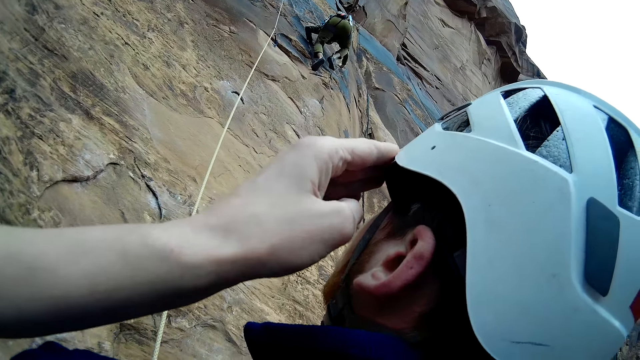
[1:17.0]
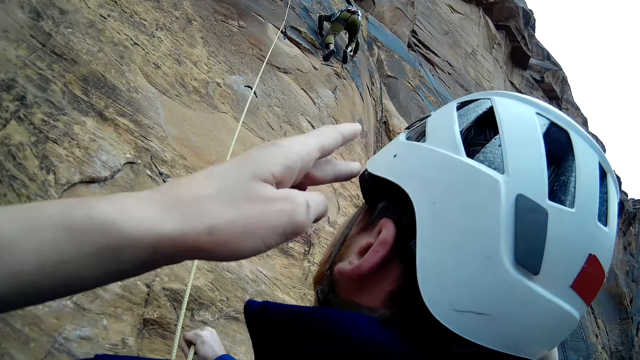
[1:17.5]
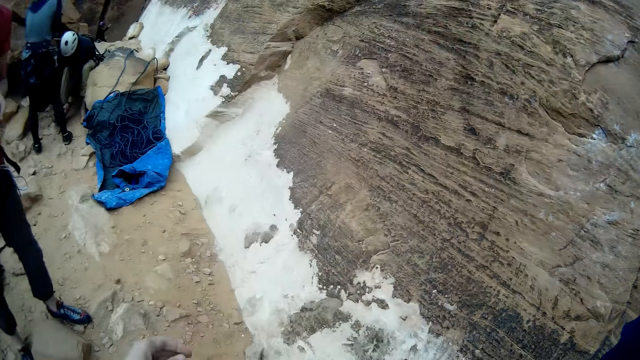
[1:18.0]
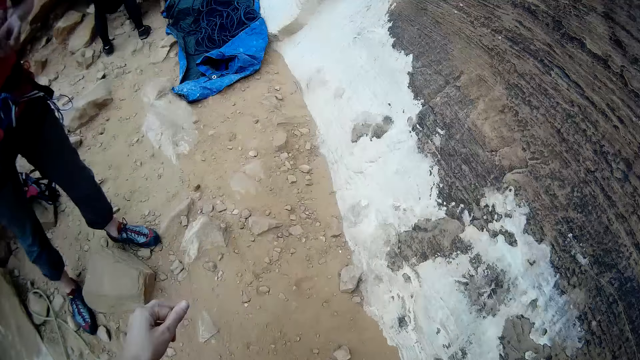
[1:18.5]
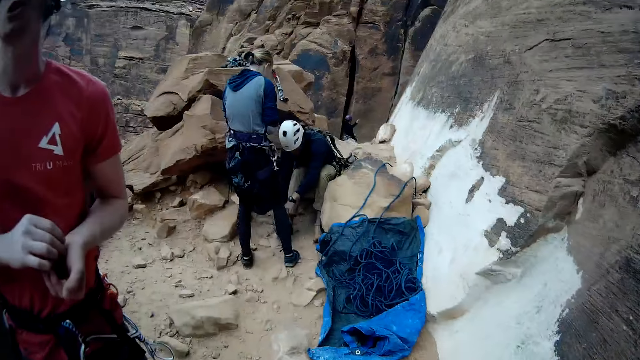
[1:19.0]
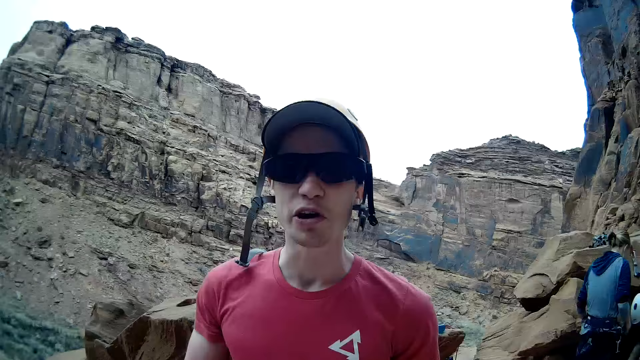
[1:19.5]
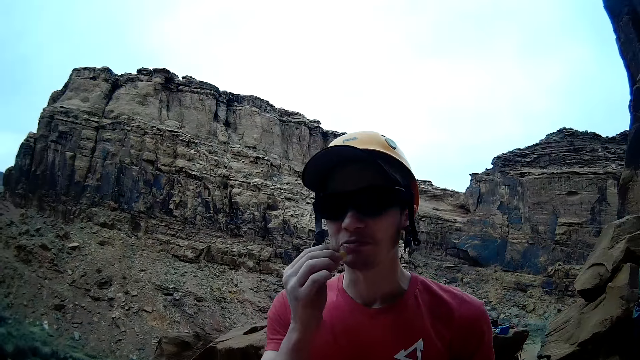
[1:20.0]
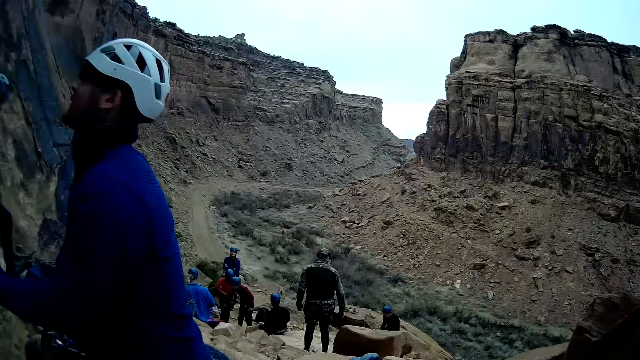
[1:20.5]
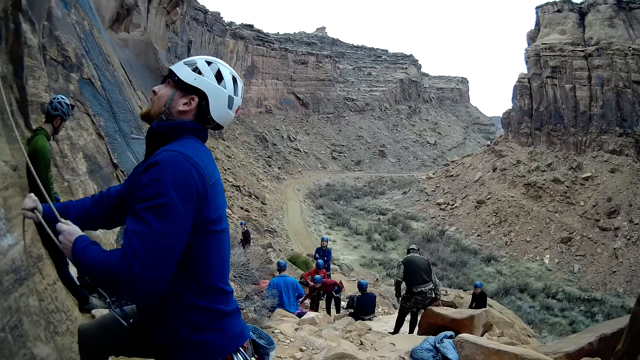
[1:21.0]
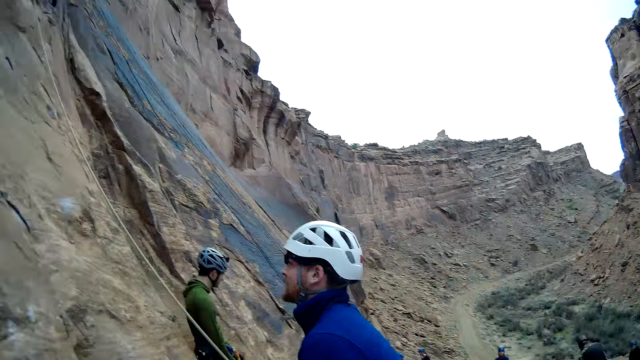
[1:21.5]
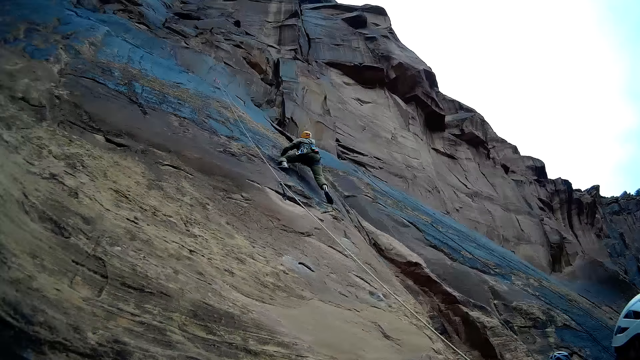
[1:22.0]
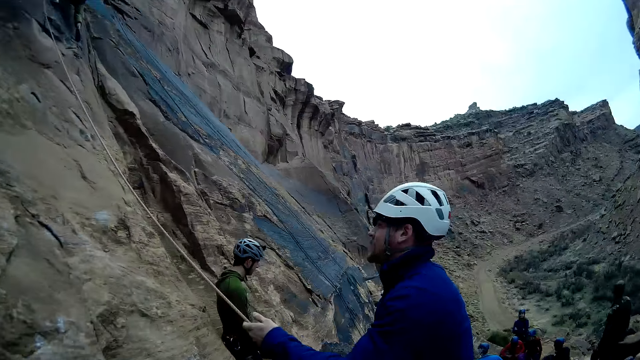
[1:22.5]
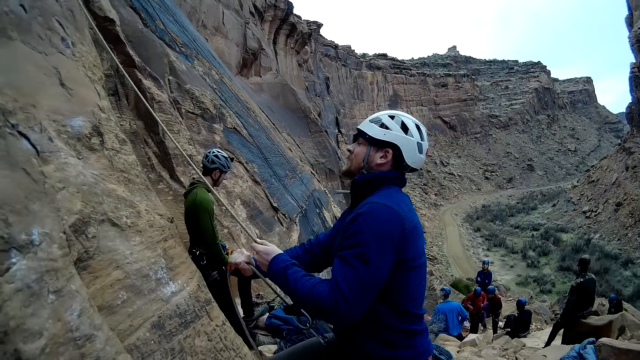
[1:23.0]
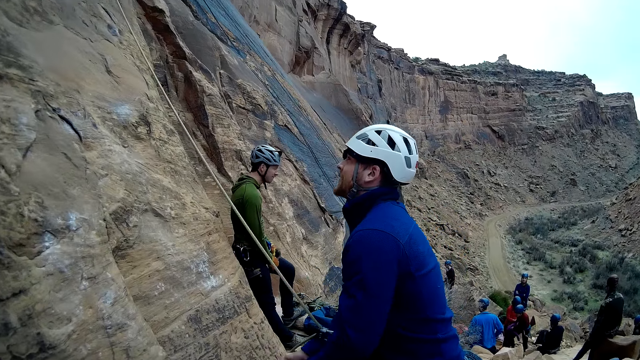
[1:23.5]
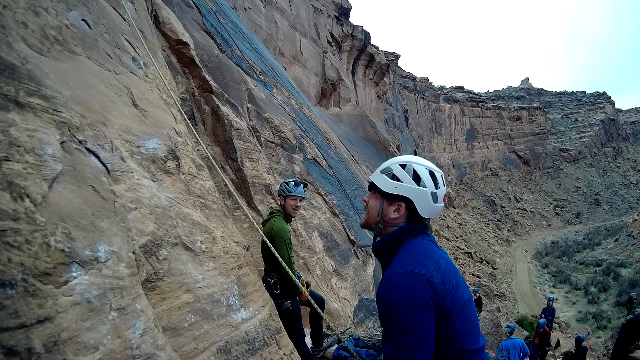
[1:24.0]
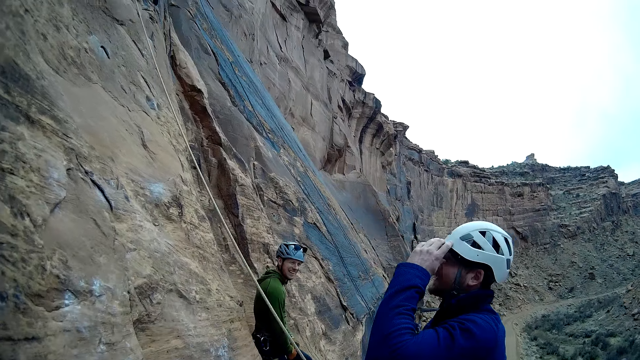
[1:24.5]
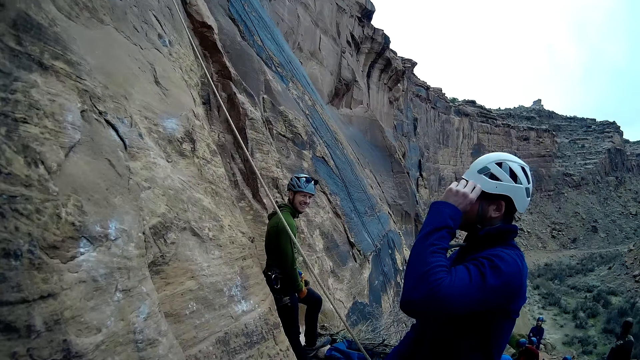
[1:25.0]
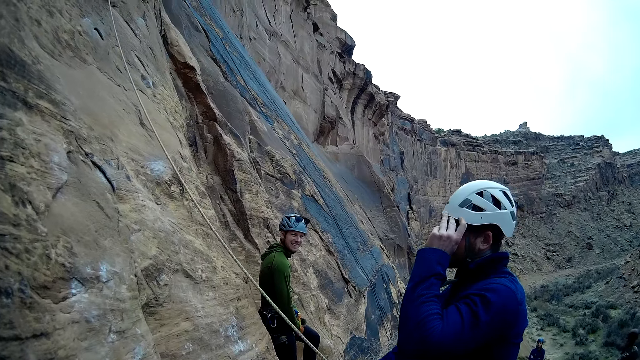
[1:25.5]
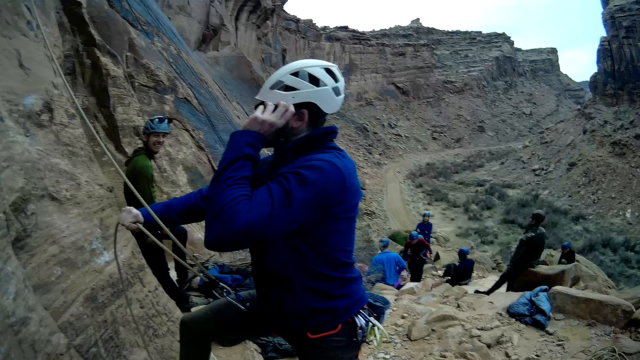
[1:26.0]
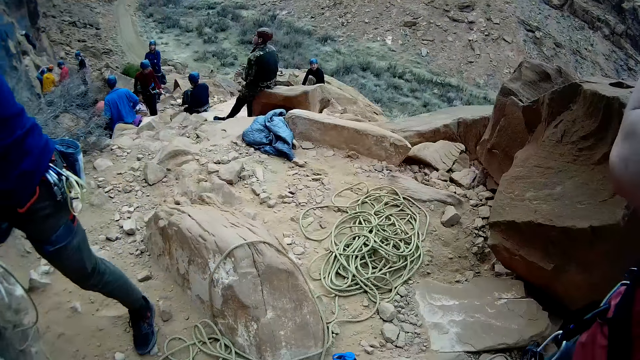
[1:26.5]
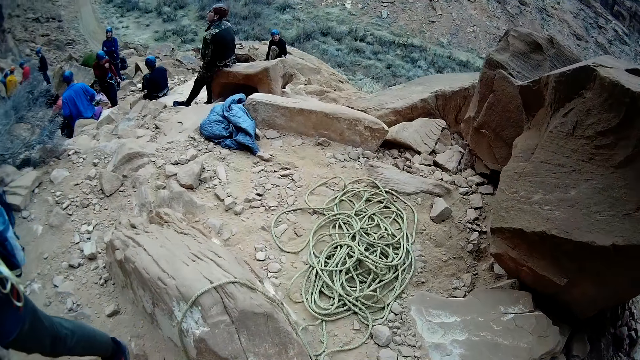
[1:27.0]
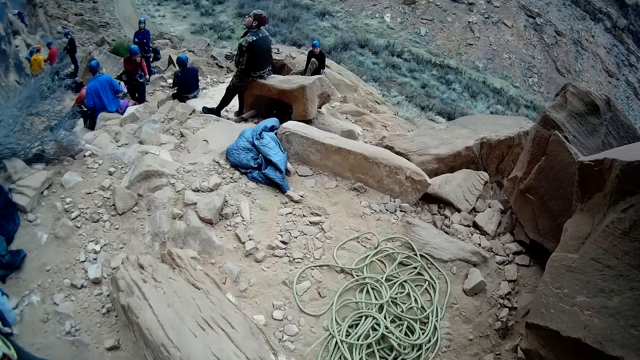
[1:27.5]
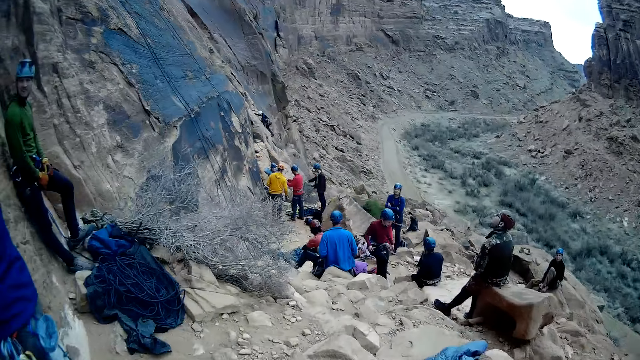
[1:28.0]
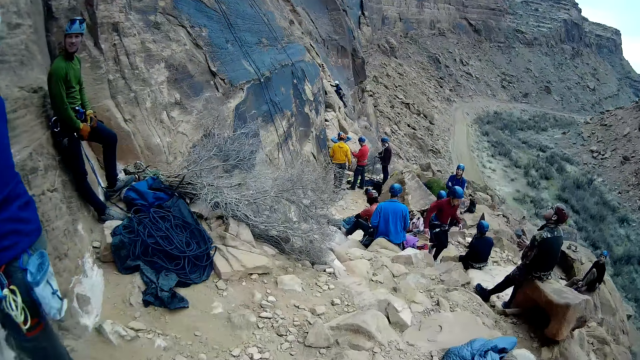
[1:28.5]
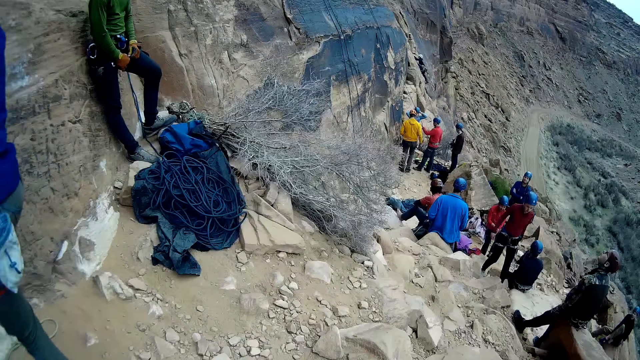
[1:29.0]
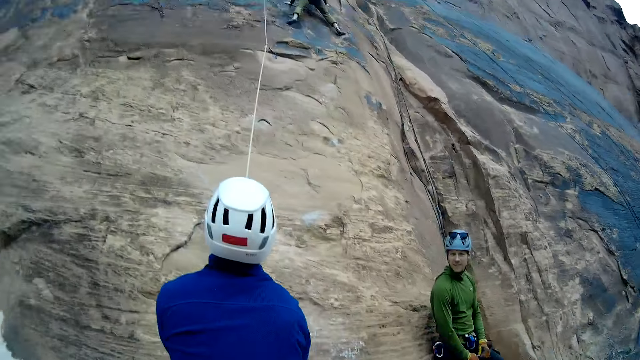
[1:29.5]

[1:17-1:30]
A man stands up on the floor. Another man sits on the stone. A third man talks to a fourth man. A fifth man walks around. A sixth man moves the rope. A seventh man climbs the mountain. The sixth man moves the rope. An eighth man talks to the sixth man. The sixth man holds the cap. The eighth man looks at the sixth man. The fifth man looks up on the mountain.

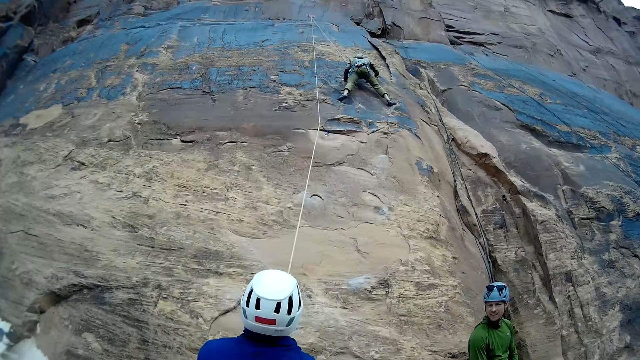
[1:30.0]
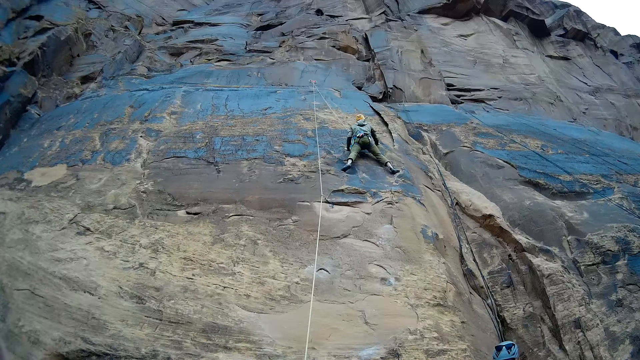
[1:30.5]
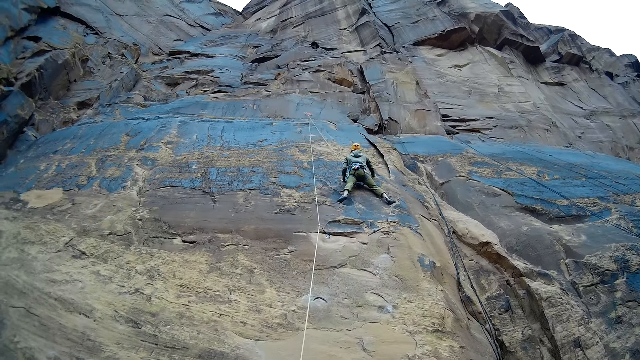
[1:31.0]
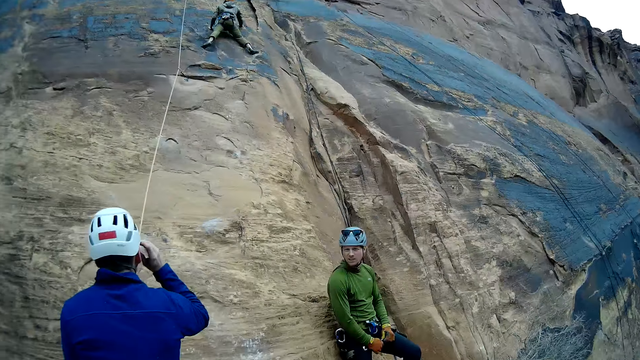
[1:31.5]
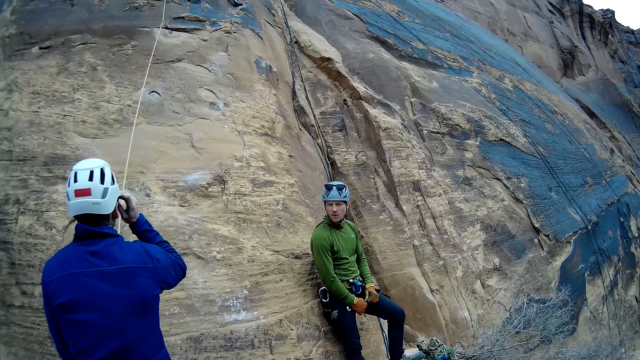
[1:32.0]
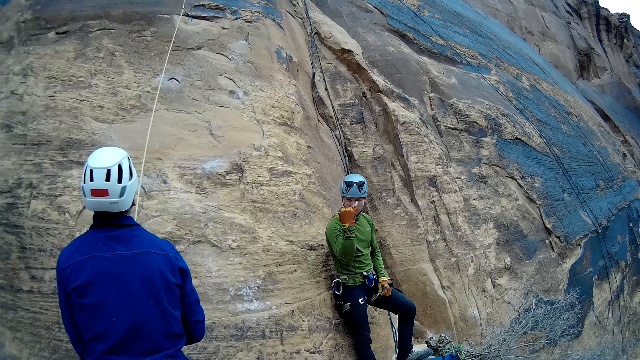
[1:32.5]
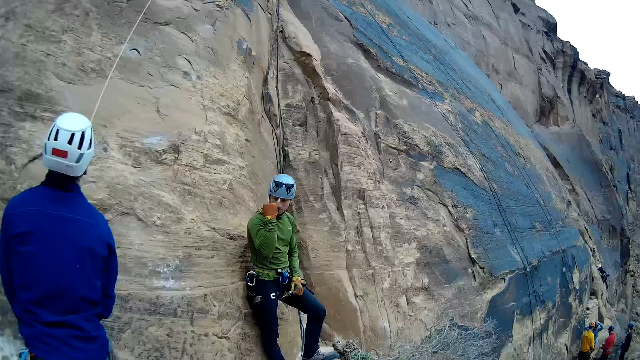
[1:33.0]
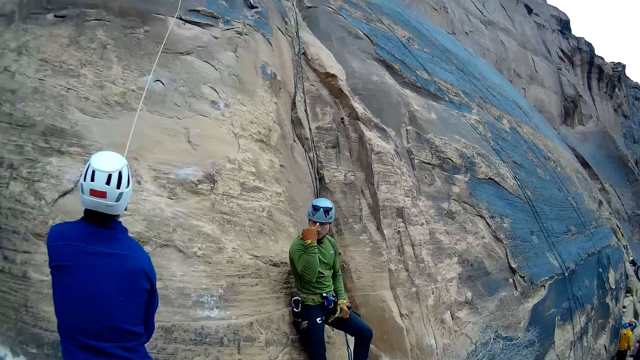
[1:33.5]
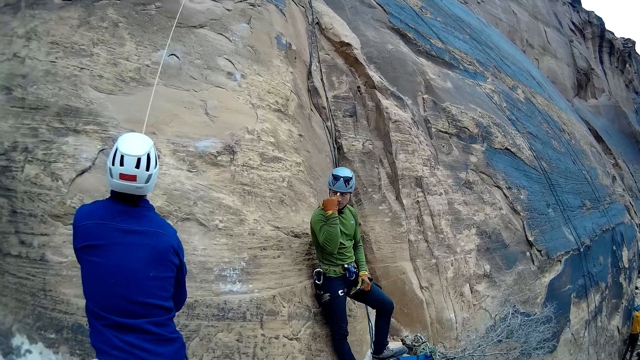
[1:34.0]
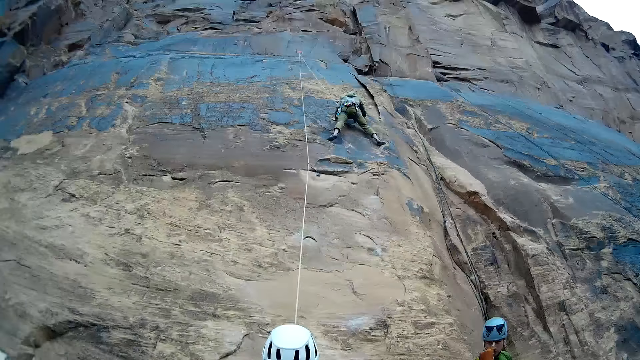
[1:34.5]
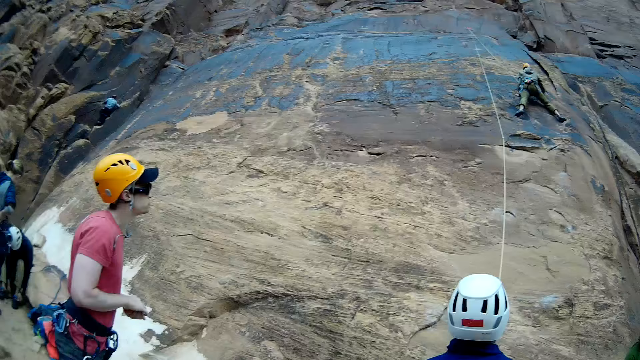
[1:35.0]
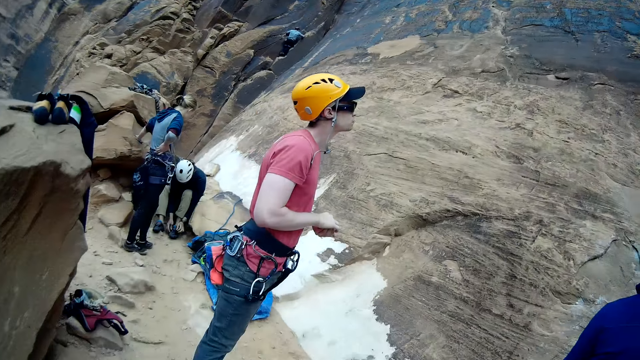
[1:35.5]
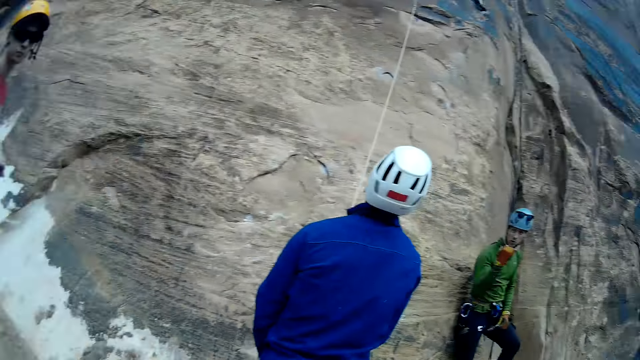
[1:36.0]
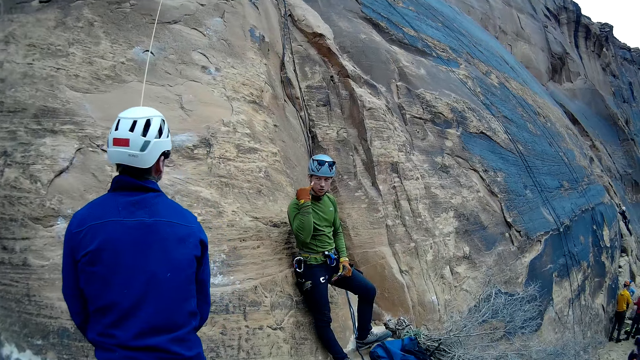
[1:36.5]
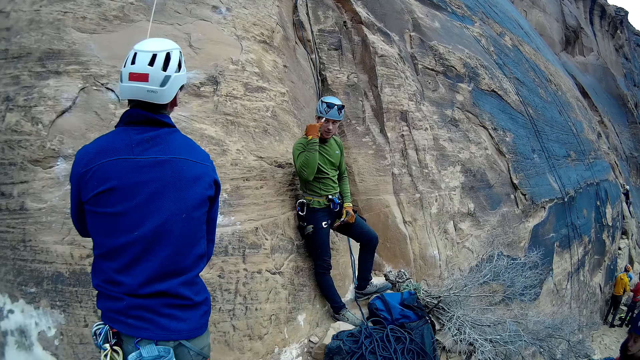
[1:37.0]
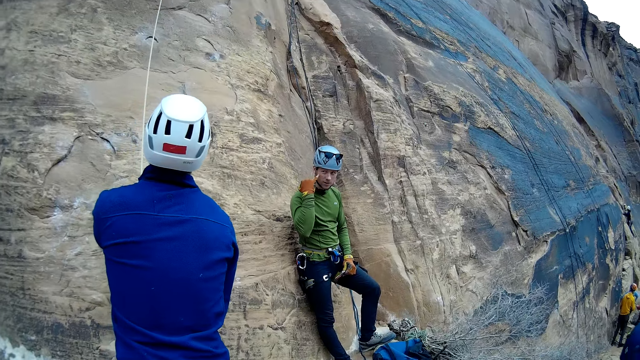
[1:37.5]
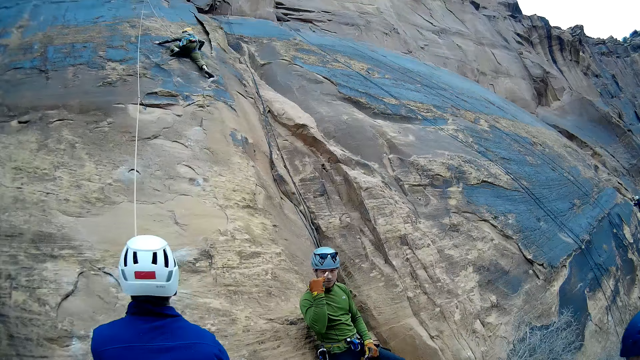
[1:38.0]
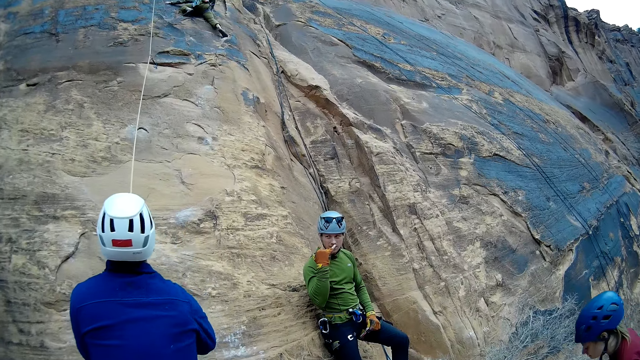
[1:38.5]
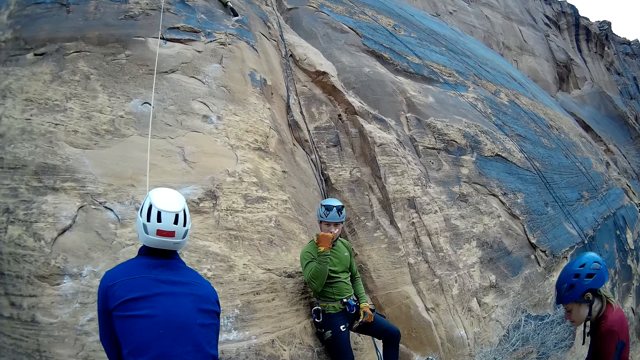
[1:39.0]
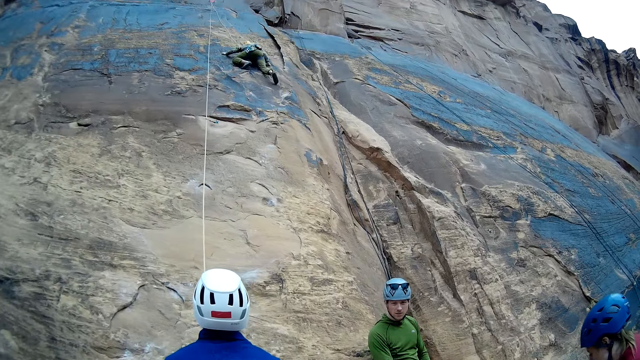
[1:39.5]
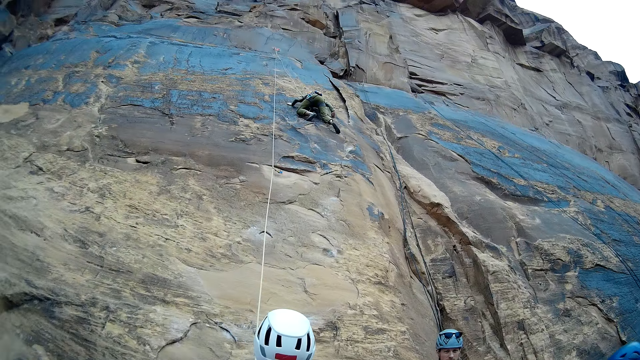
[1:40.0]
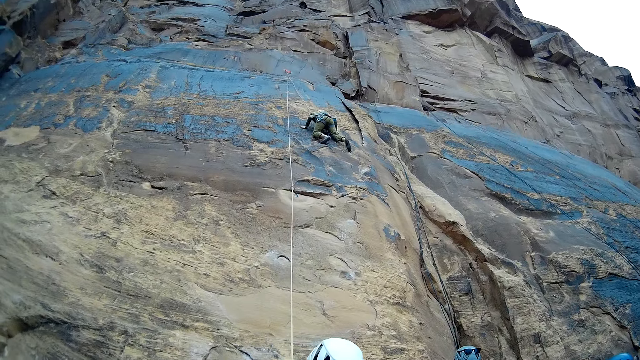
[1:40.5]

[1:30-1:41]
A man climbs the mountain. Another man looks up the mountain. A third man talks to the second man. A fourth man looks up the mountain. A fifth man looks at a sixth man's shoes. The sixth man folds the shoe laces. The second man holds the rope. The third man holds the nose. The first man climbs the mountain. The fourth man walks around the mountain.
